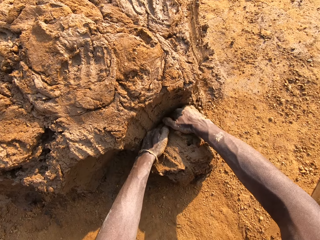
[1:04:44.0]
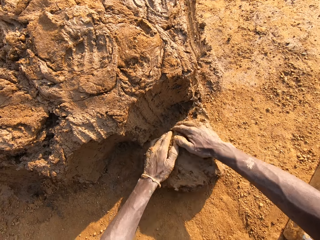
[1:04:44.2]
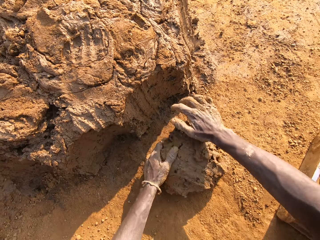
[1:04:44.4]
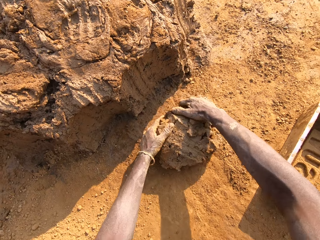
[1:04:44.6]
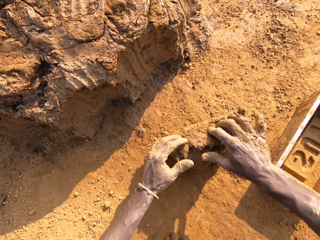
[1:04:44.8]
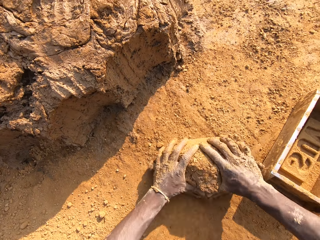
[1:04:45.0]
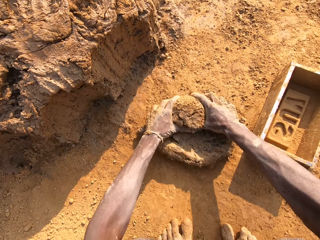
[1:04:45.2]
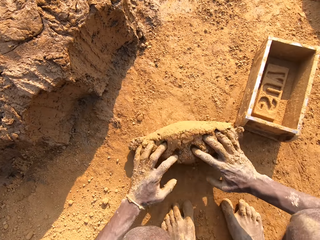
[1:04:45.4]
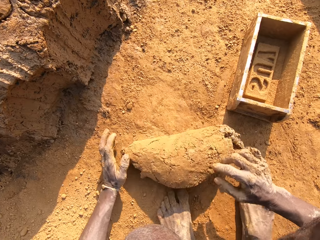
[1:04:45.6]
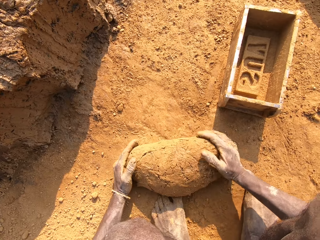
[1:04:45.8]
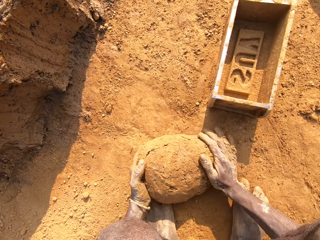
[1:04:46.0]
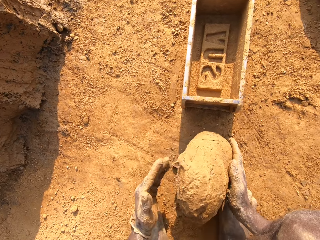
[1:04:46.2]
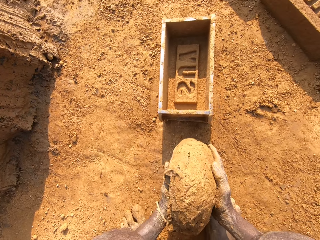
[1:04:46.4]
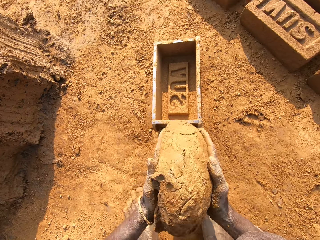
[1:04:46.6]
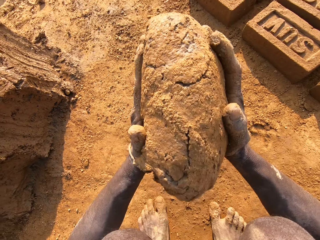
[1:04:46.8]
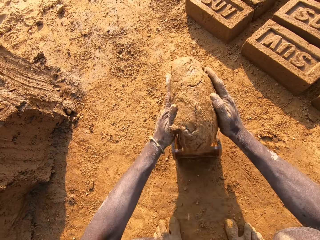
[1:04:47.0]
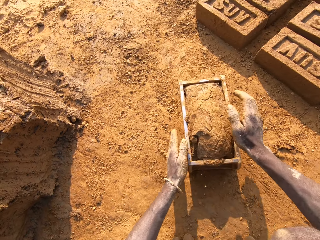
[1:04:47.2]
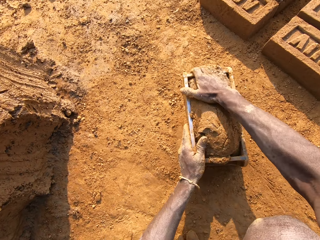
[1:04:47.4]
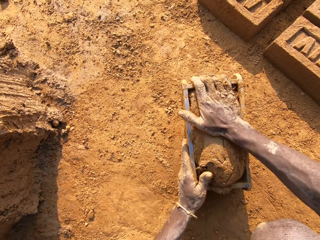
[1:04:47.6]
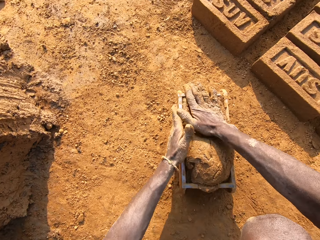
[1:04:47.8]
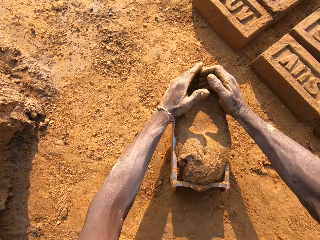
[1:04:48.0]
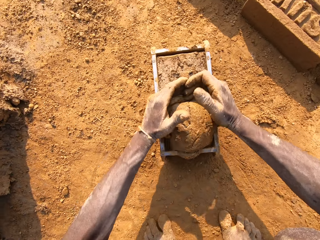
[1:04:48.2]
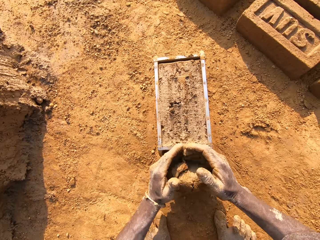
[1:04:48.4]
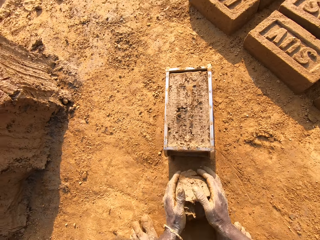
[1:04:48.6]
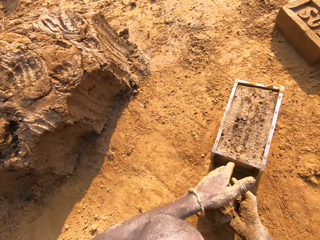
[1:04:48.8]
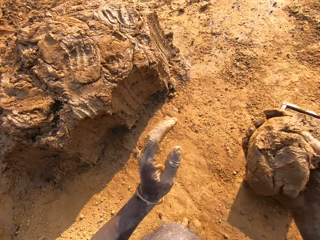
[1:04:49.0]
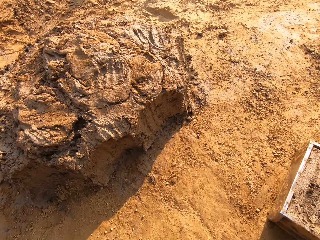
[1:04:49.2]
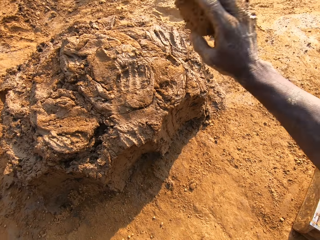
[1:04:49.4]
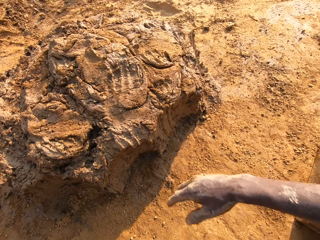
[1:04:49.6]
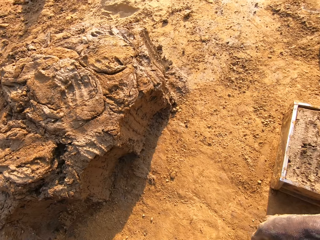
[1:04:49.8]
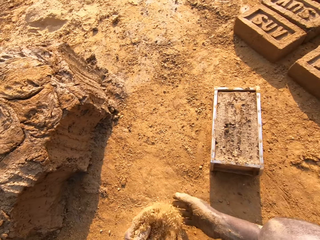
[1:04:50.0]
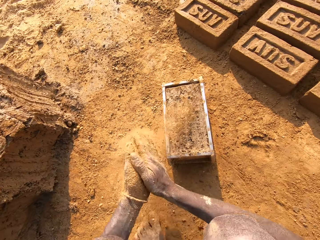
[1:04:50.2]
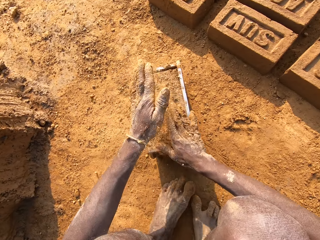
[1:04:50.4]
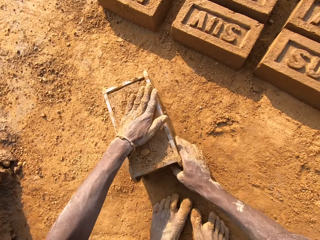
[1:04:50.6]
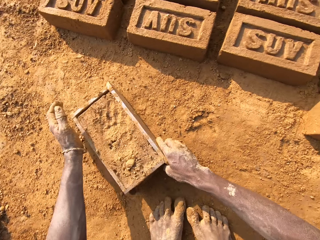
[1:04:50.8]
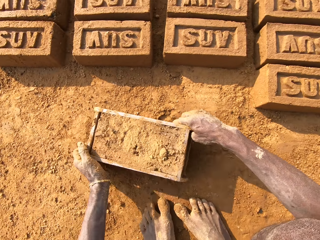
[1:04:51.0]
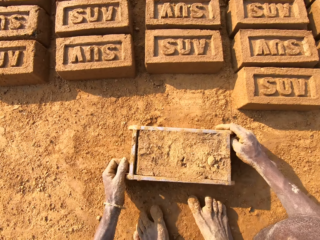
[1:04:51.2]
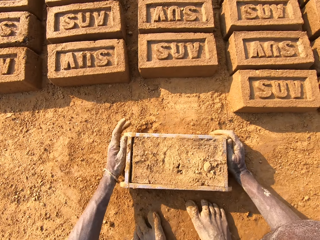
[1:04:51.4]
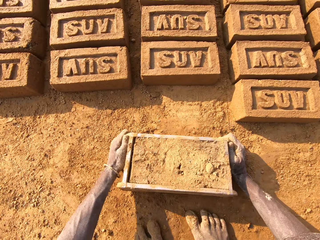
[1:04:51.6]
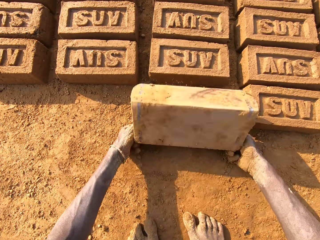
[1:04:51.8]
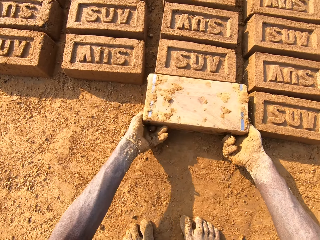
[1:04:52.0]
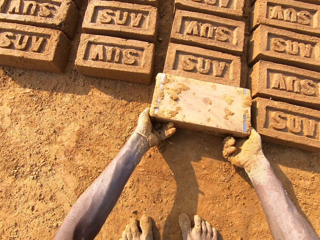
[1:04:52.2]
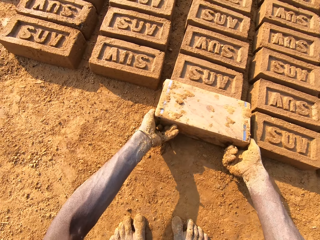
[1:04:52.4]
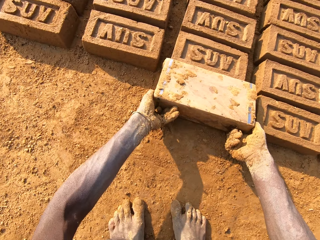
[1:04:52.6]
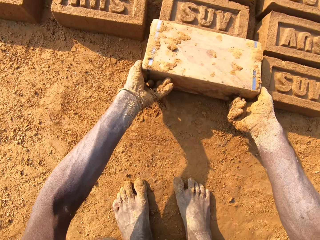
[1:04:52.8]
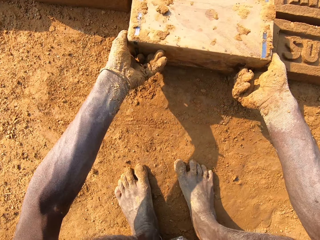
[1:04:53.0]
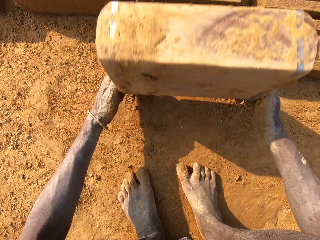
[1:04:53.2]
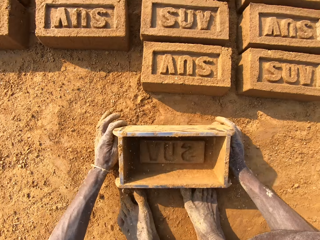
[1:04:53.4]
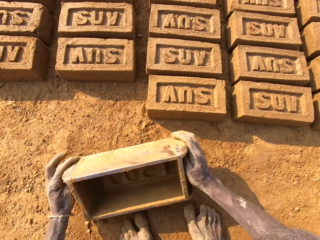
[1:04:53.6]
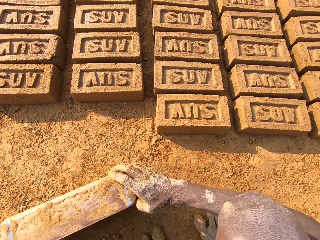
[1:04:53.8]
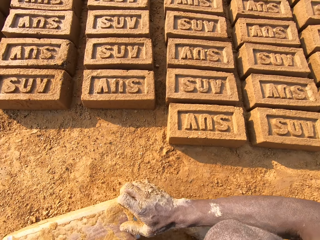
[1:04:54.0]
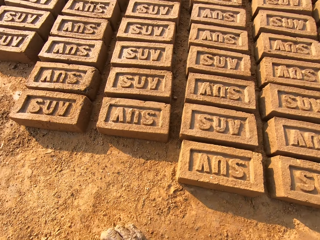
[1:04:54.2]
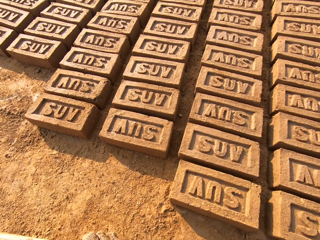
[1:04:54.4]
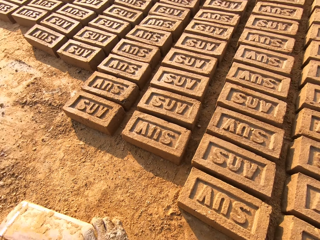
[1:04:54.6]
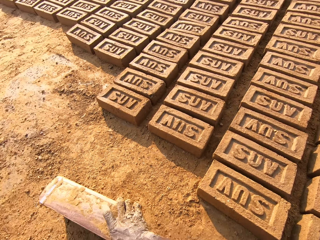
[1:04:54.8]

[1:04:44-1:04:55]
The camera wearer mixes mud with sand. He lifts the mud off the ground. He throws the clay into the wooden brick mould. He hits the brick mould against the ground. He cuts the mud with his hands. He packs excess clay from the mould with both hands. He puts the mud on the ground and lifts the mud off the ground. He throws the excess clay on the clay pile. He rubs his hands against each other. He pats the clay in the brick mould with his left hand. He holds the brick mould with both hands and pulls the brick mould. He turns the brick mould over. He removes the brick mould from the clay. He drops the brick mould on the ground. He flips the brick mould.

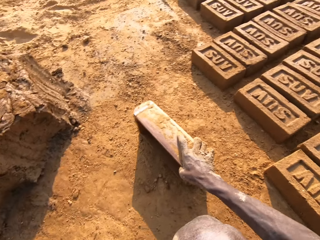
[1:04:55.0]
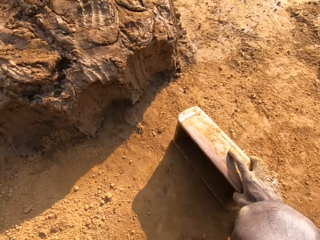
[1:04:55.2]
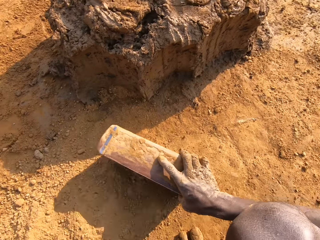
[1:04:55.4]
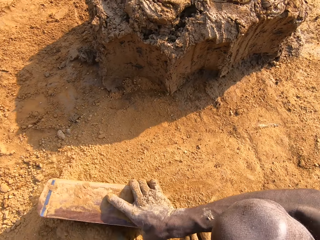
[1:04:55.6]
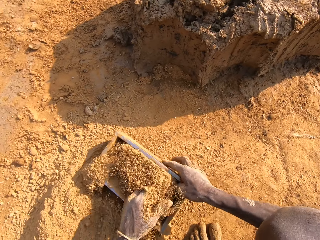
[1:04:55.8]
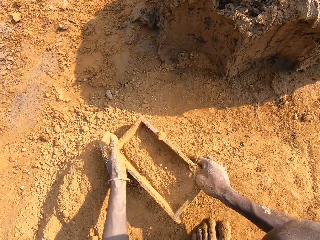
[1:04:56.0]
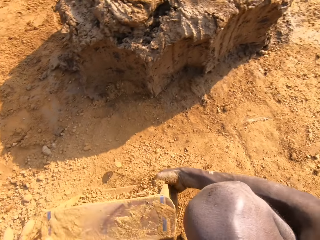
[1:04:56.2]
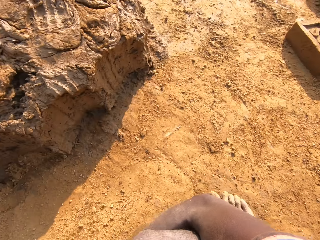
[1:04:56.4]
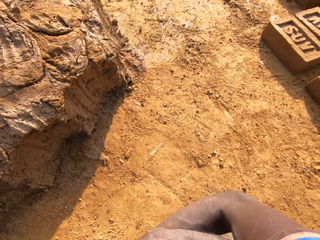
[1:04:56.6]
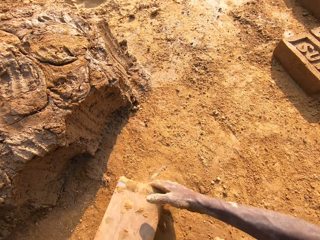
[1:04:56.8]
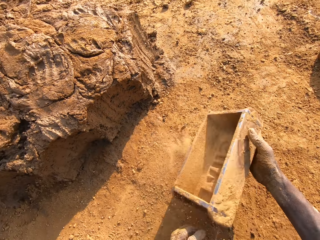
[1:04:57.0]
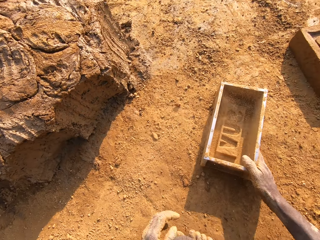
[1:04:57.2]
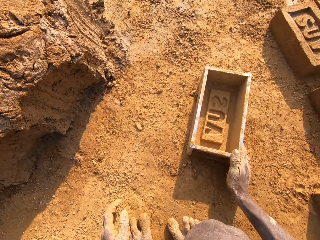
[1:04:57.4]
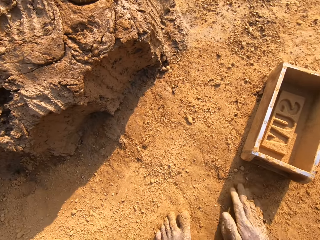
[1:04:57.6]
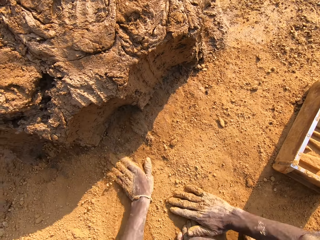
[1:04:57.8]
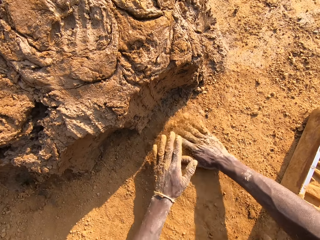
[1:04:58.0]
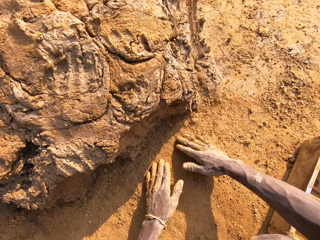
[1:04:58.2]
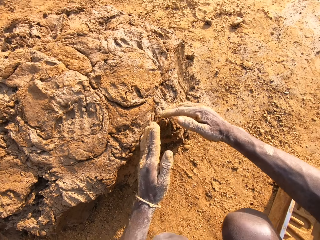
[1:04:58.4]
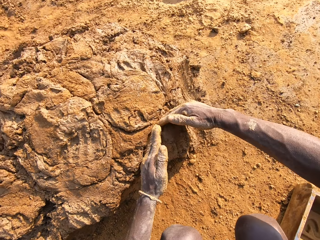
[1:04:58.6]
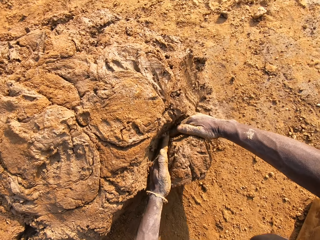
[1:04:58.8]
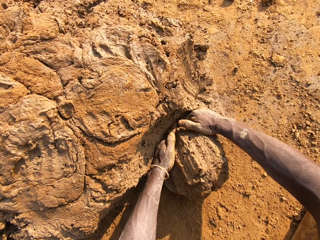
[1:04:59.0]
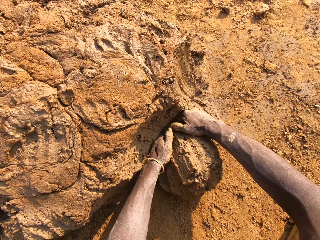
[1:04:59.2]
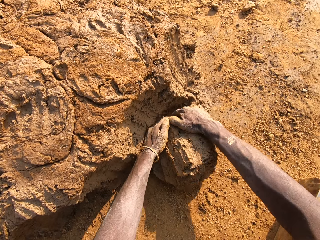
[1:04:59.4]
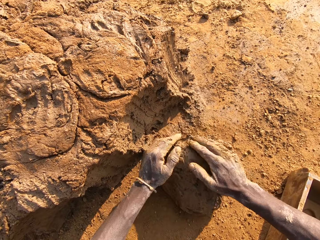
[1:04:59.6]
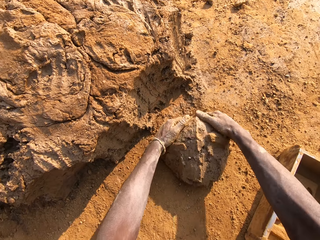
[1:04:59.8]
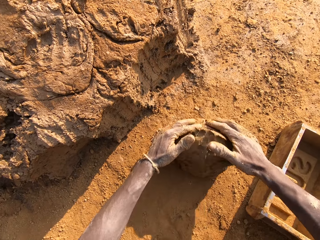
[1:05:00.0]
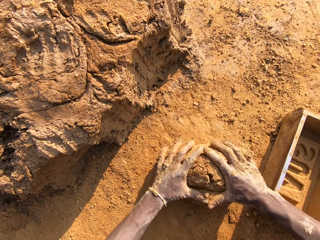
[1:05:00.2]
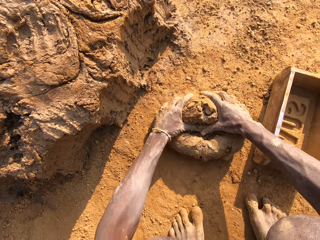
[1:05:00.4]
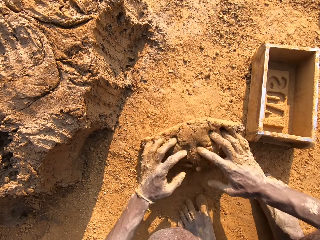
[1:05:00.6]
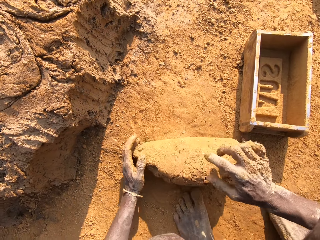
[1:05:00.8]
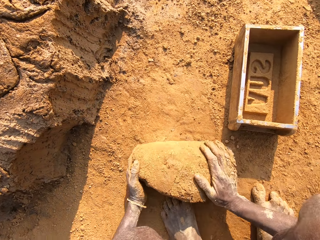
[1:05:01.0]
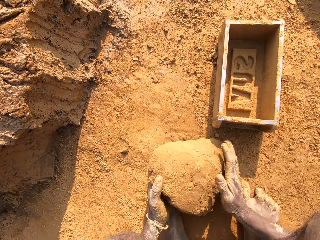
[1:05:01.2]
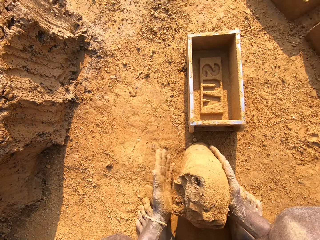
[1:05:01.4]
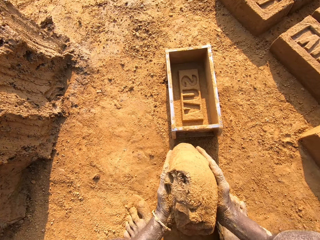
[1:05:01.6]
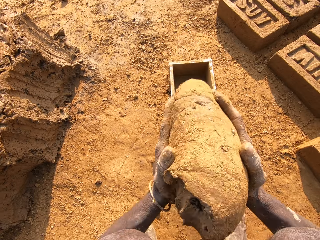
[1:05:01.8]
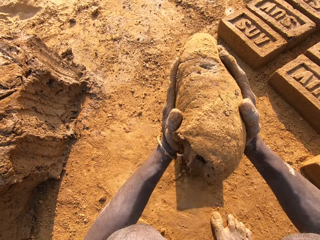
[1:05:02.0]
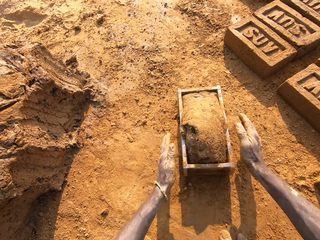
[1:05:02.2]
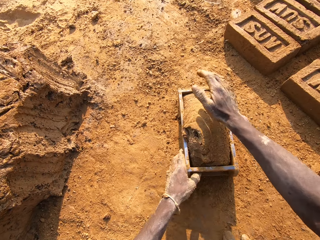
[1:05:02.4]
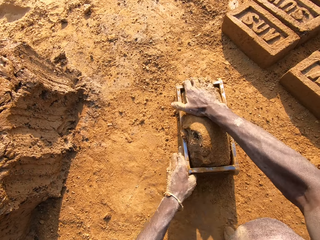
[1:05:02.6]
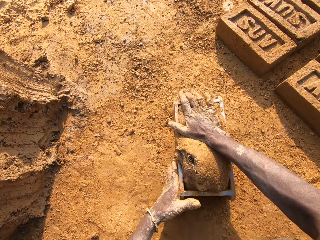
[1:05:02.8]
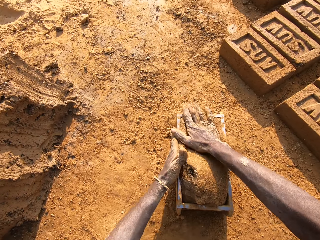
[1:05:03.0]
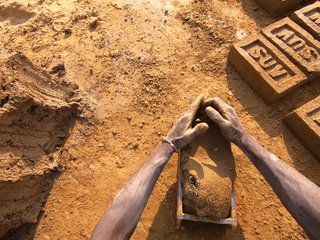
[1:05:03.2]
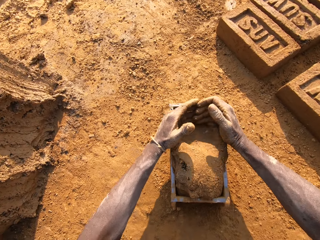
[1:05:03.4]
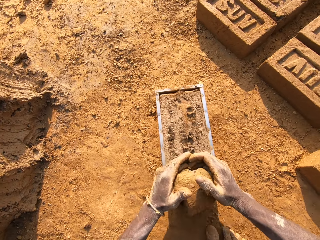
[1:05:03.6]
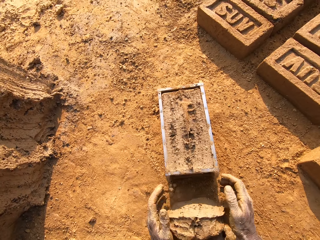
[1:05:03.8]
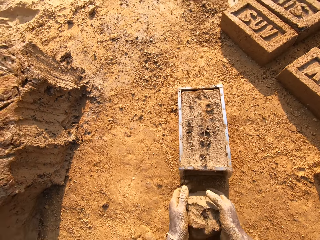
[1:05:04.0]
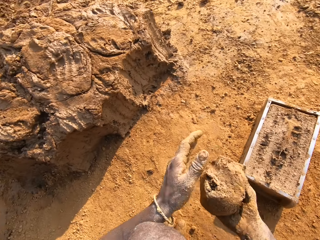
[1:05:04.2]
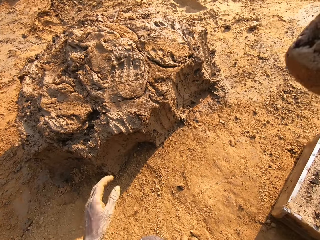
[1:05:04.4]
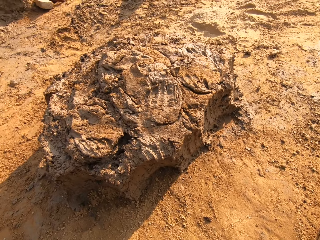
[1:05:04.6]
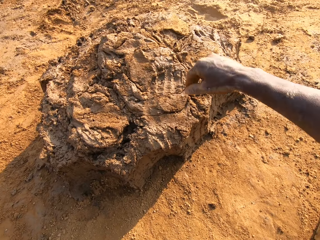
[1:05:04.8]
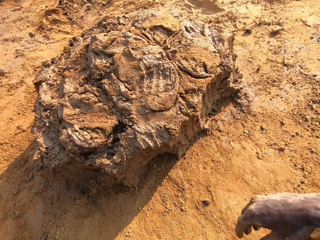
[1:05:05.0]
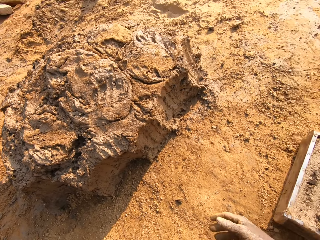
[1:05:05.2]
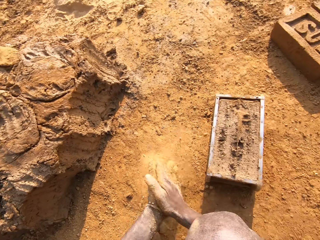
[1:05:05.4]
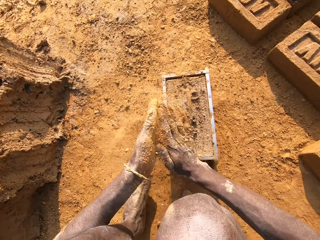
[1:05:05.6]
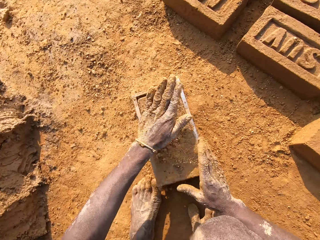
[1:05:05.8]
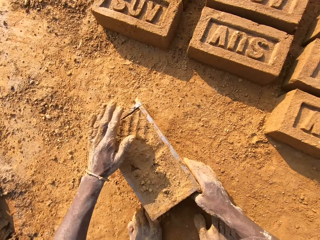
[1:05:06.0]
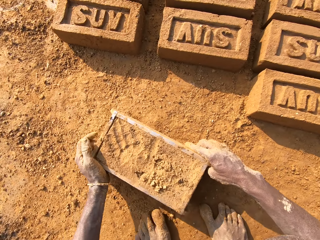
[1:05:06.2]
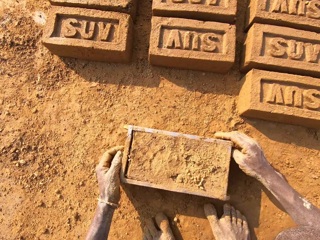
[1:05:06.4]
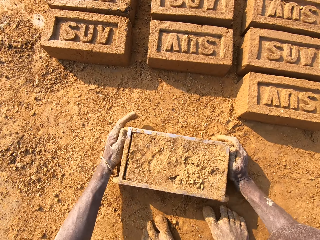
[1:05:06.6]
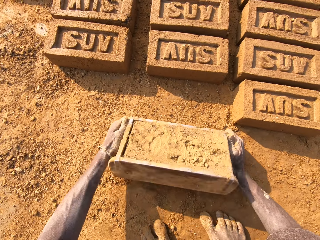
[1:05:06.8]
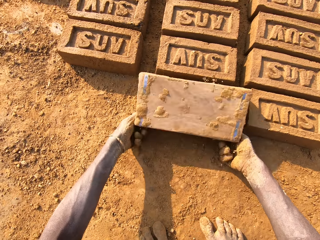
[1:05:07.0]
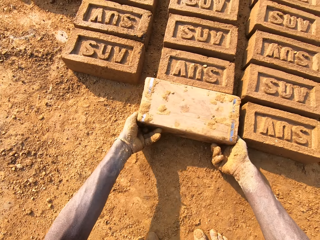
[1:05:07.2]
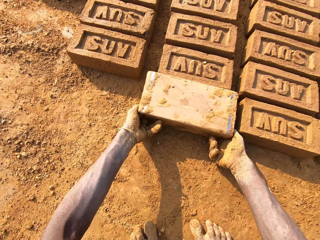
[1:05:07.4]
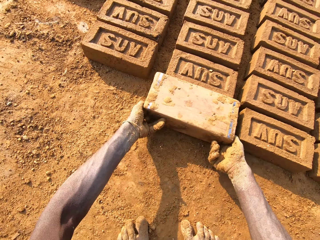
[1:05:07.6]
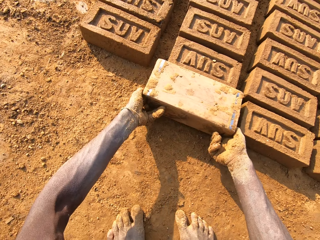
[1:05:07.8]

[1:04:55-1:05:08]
The camera wearer drags the wooden brick mould on the ground. He packs sand into the brick mould with his left hand. He pulls the brick mould. He drops the brick mould on the ground. He rubs the ground with both hands. He cuts mud with his hands. He packs clay from the clay pile with both hands. He mixes the mud with sand. He lifts the mud off the ground. He throws the clay into the brick mould. He hits the brick mould against the ground. He cuts the mud with his hands. He packs excess clay from the mould with both hands. He puts the mud on the ground and lifts the mud off the ground. He throws the excess clay on the clay pile. He rubs his hands against each other. He pats the clay in the brick mould with his left hand. He pulls the brick mould. He turns the brick mould over. He removes the brick from the brick mould.
